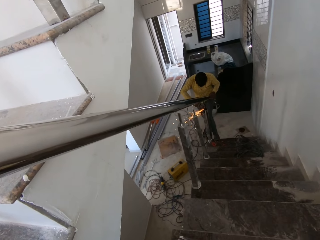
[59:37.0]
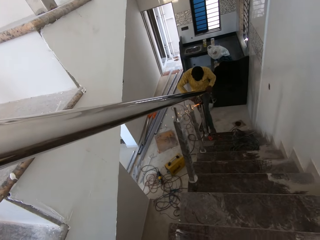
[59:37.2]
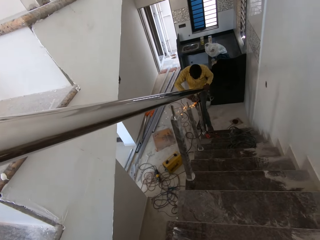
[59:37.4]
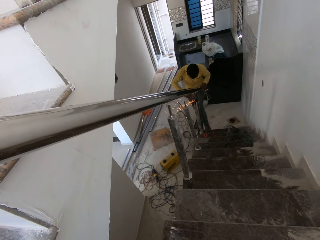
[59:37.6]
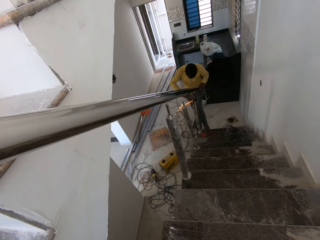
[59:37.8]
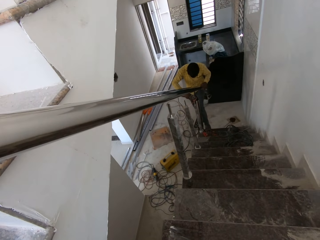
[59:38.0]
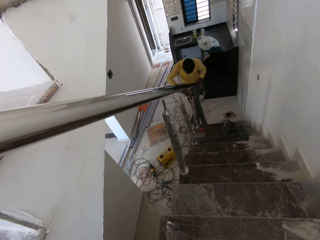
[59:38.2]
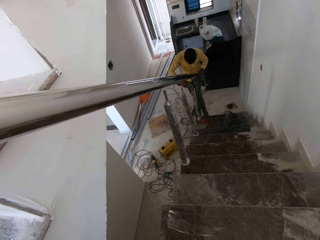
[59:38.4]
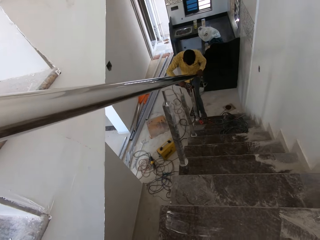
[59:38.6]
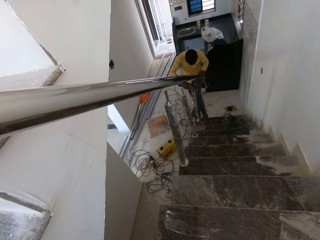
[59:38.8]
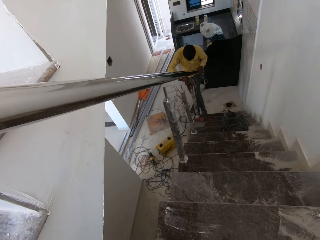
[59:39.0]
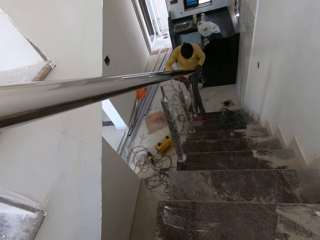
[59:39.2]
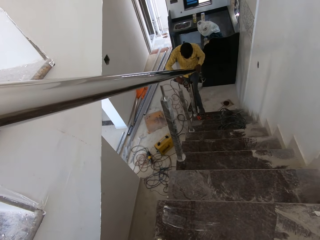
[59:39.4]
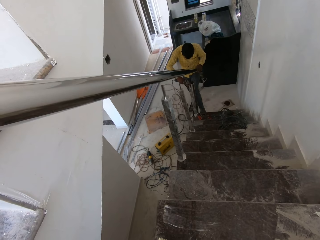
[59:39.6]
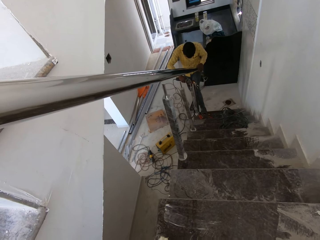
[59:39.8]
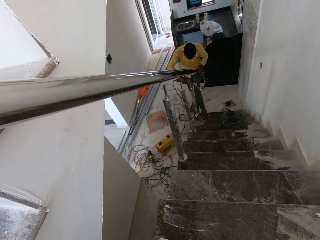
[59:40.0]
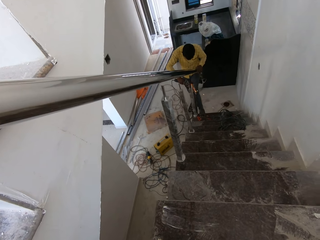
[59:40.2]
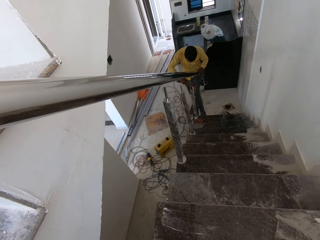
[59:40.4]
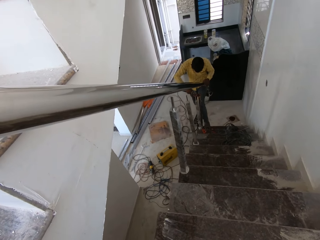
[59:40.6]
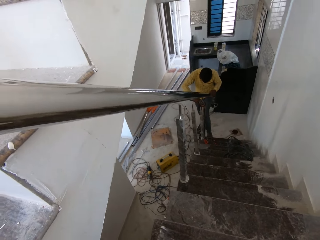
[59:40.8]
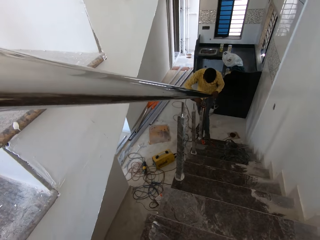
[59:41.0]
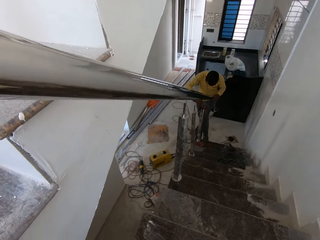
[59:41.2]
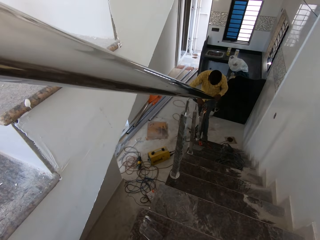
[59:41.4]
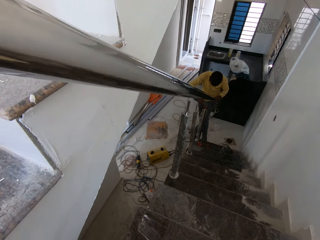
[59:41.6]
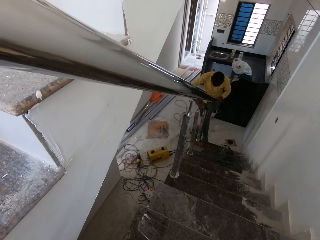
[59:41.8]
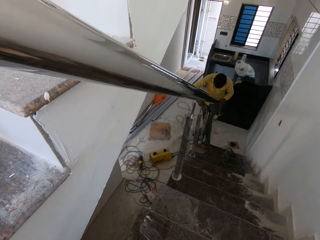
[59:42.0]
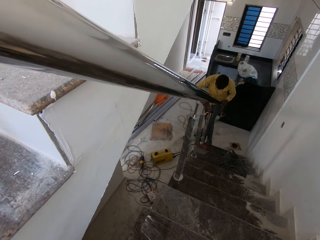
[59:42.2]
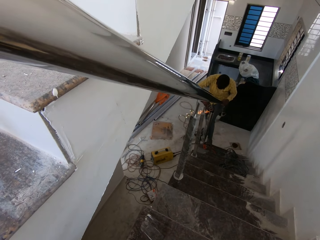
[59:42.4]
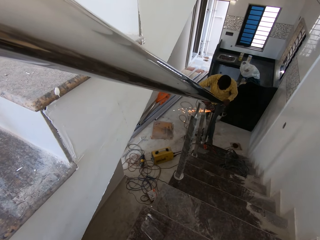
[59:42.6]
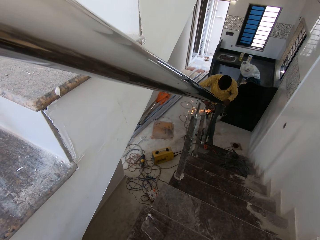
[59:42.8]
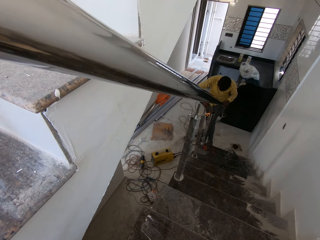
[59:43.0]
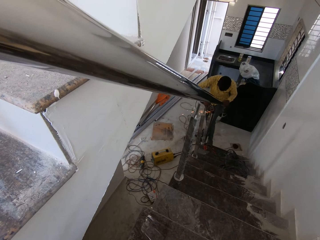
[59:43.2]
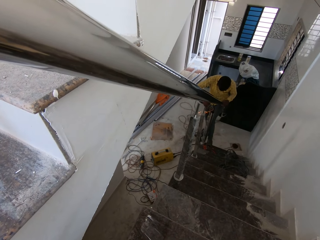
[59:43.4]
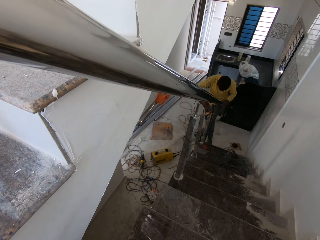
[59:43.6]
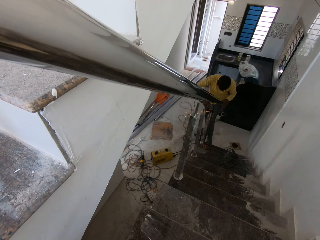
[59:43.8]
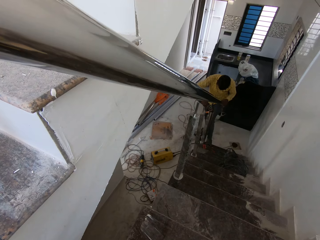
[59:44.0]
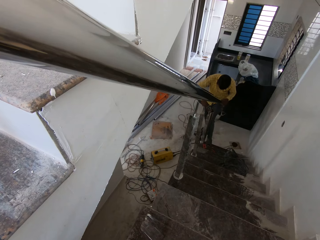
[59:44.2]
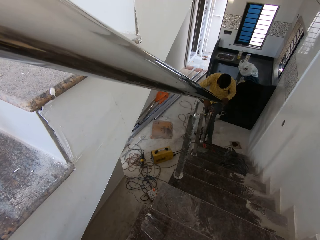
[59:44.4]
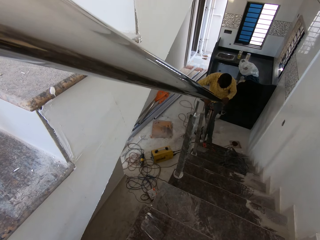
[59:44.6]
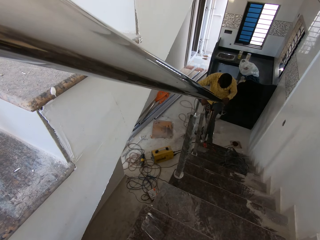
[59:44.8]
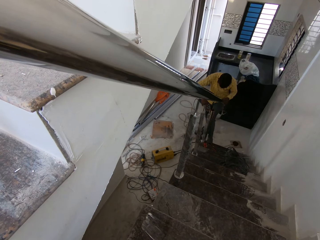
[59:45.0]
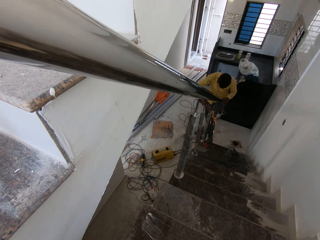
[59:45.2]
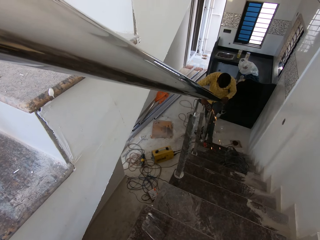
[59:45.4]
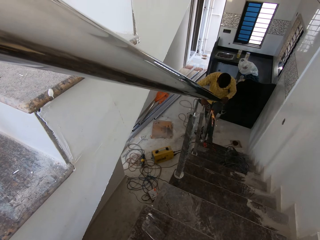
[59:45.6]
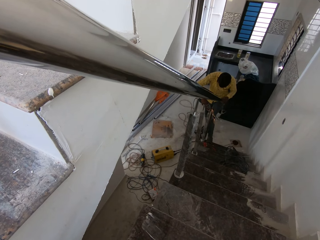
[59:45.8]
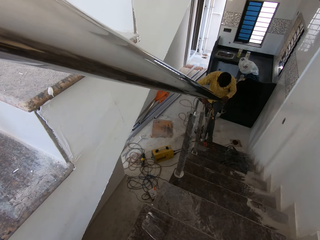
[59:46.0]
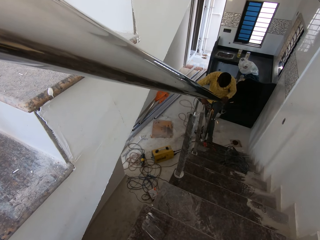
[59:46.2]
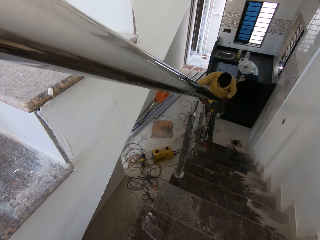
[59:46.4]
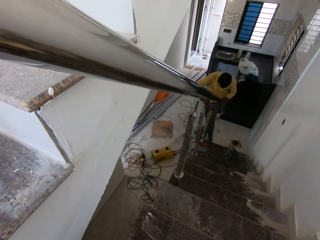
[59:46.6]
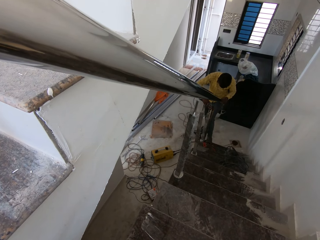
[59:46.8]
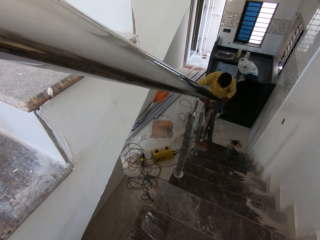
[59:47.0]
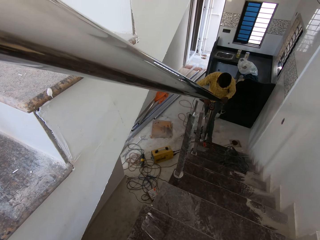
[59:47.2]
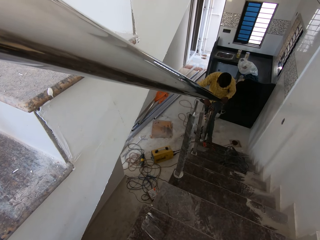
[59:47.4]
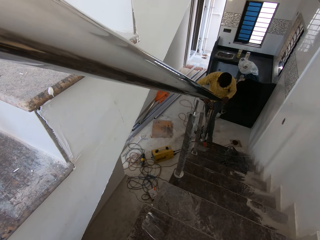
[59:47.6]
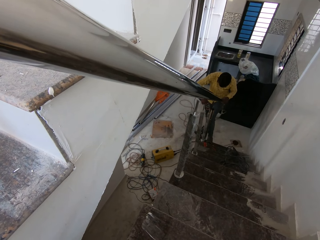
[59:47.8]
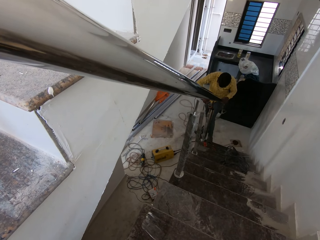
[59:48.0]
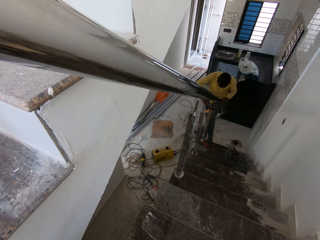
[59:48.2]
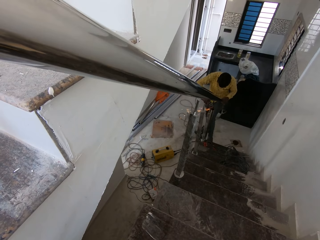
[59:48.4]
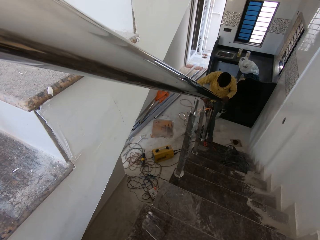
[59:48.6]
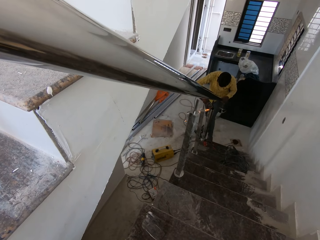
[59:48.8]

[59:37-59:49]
A person welds the stairs grill rail with a welding machine. The camera wearer looks around.

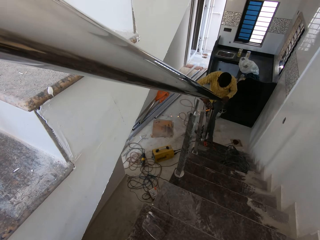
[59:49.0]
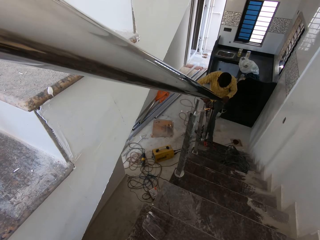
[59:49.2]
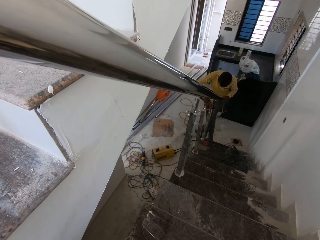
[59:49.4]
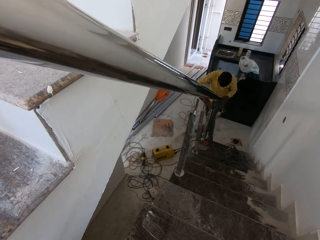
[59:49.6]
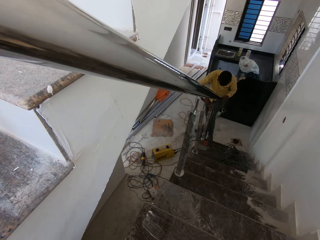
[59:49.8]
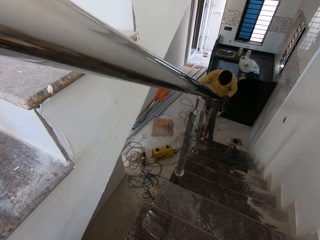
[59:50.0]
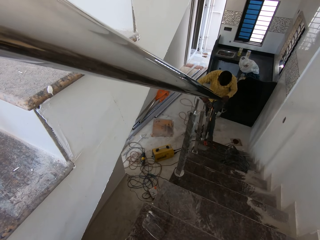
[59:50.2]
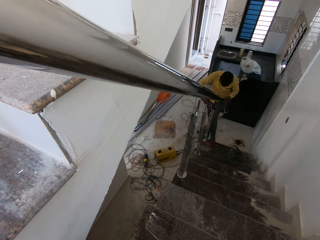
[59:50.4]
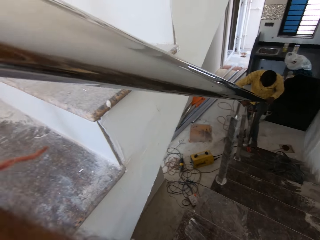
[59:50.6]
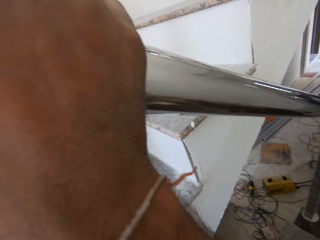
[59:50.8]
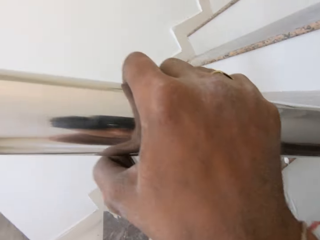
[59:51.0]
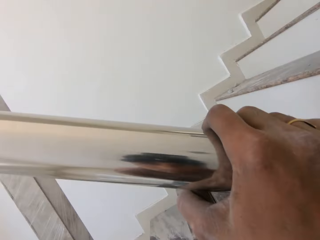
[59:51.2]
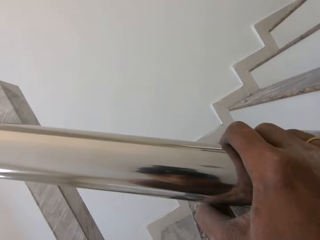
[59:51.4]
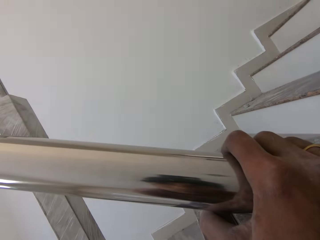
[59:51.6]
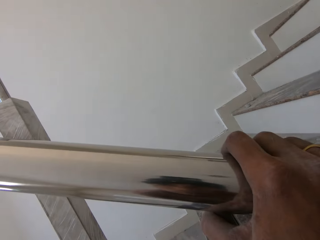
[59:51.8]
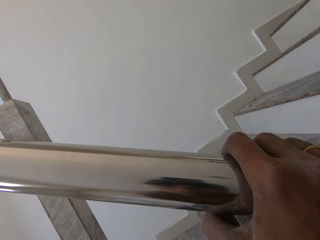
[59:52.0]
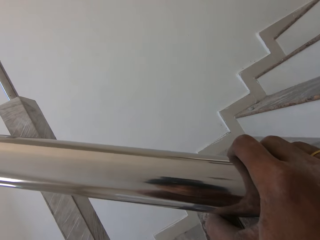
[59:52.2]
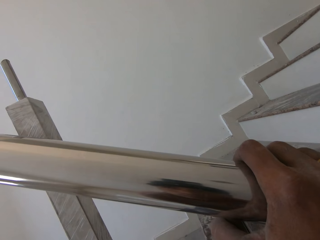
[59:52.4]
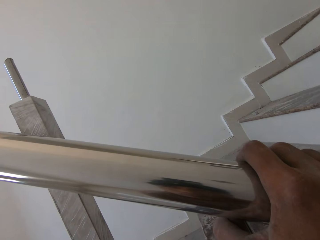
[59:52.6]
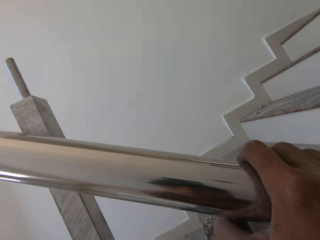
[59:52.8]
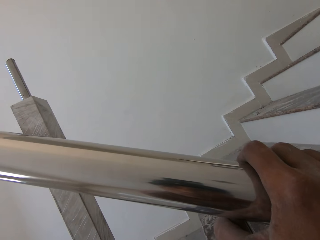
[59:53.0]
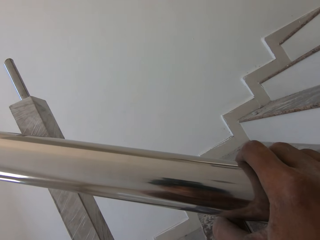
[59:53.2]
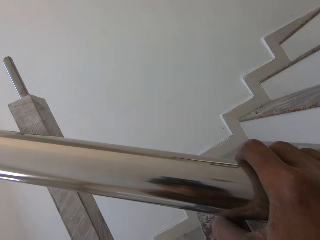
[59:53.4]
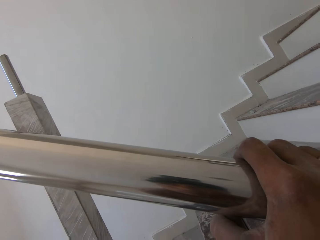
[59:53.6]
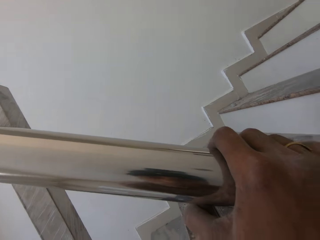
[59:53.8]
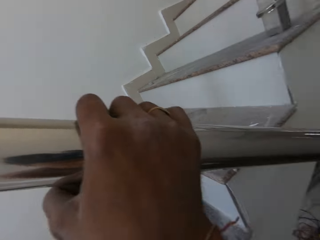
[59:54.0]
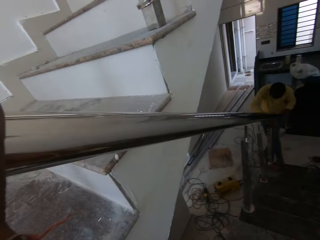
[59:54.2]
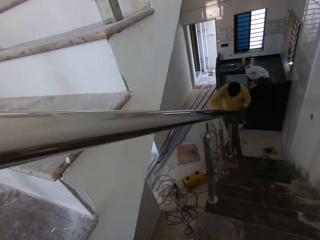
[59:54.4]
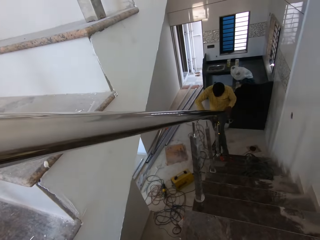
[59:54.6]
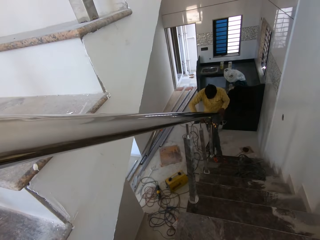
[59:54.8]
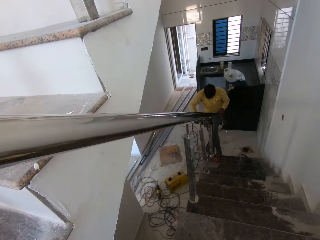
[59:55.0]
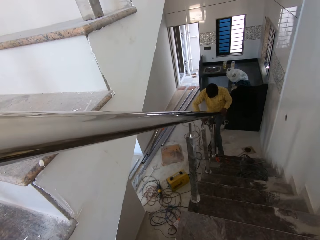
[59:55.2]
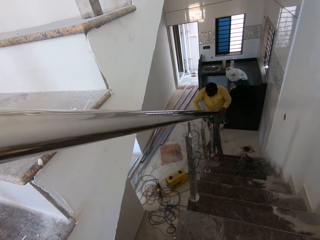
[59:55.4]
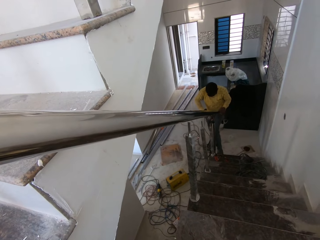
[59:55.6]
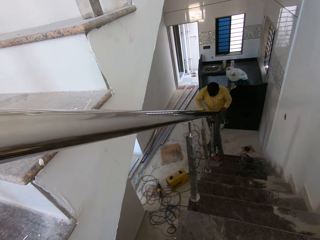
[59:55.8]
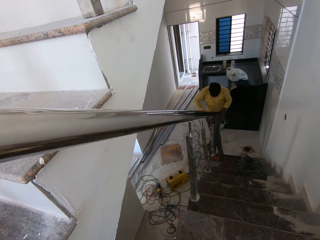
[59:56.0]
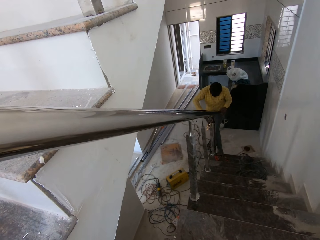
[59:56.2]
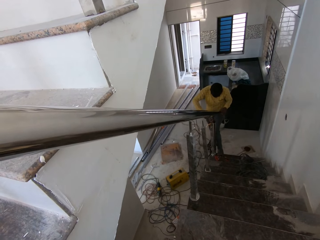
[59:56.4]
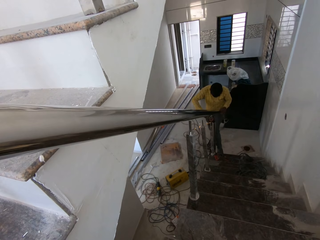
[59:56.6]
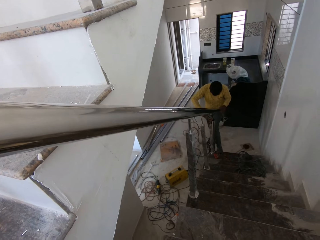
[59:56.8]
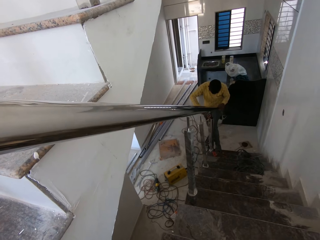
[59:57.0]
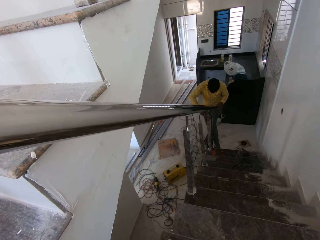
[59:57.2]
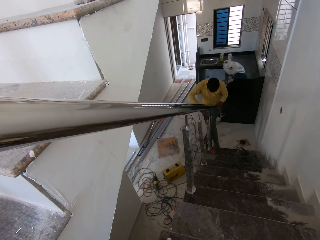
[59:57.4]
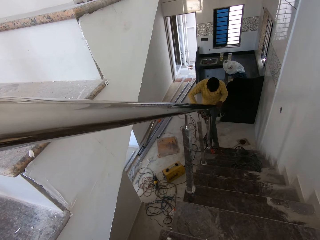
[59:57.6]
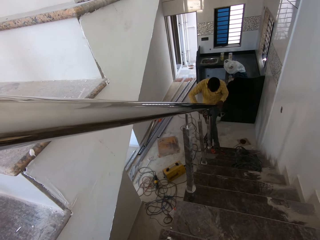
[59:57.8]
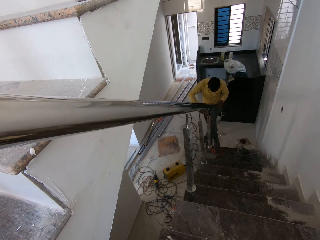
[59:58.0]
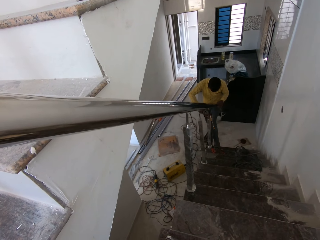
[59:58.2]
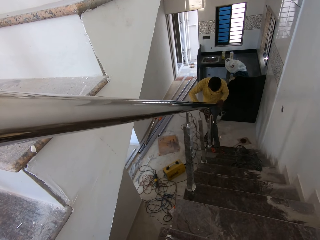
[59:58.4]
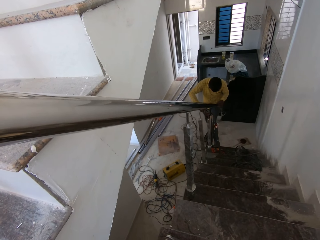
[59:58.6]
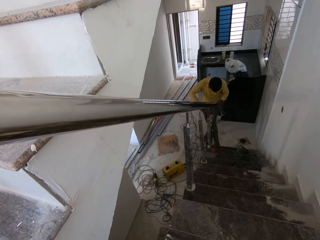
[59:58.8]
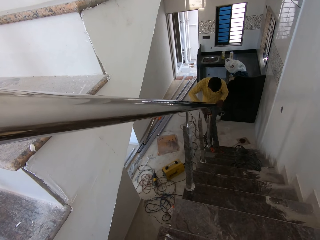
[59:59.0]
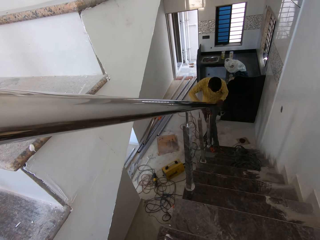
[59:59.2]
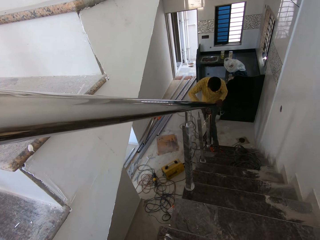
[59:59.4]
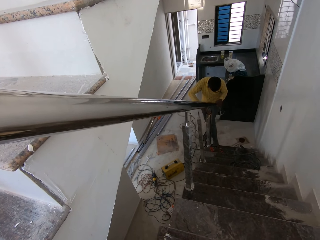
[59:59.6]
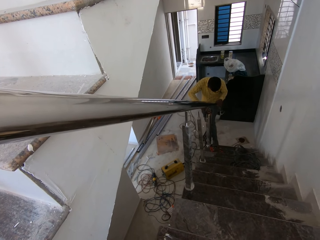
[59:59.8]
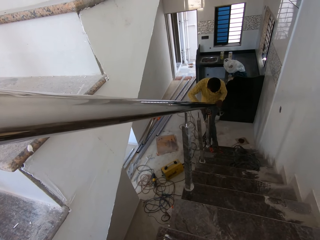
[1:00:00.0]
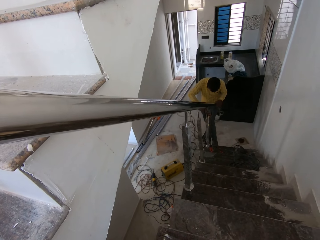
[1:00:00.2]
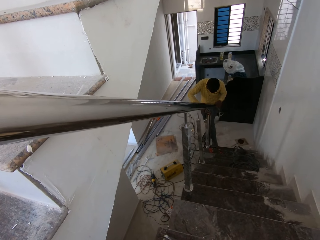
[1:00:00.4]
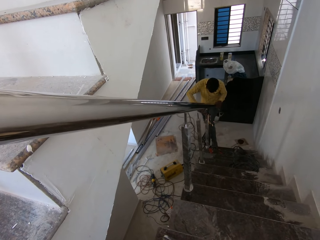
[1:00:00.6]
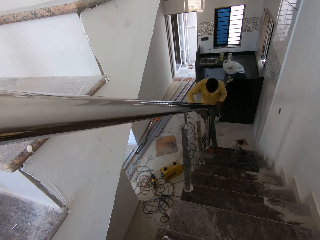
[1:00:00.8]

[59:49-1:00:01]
The camera wearer holds the stairs rail and looks around. A person welds the stairs grill rail with a welding machine.
